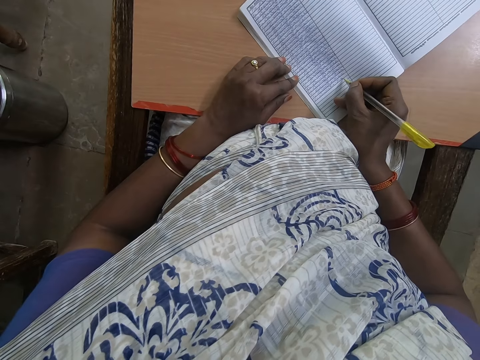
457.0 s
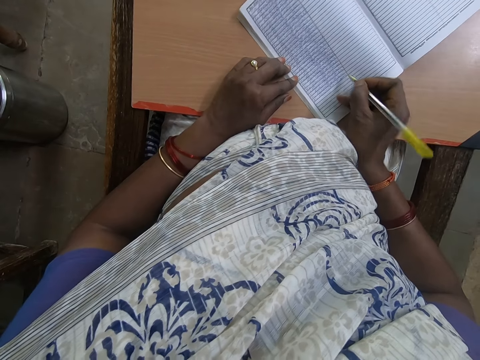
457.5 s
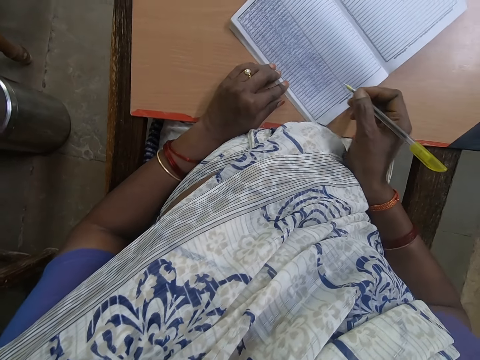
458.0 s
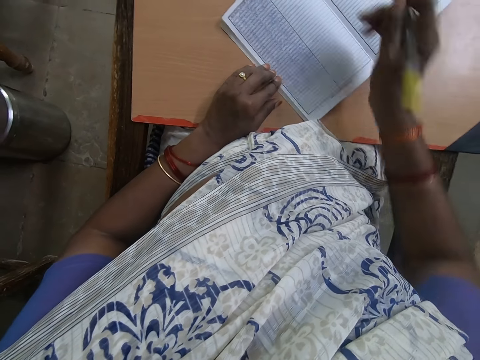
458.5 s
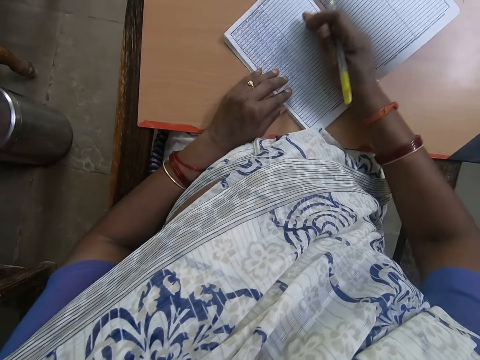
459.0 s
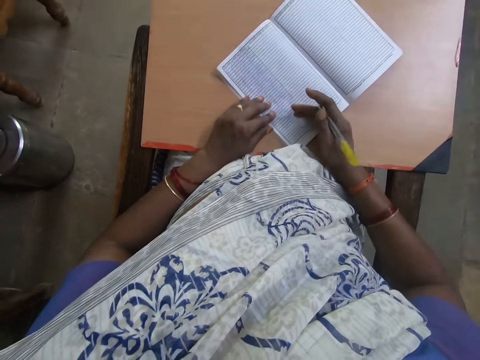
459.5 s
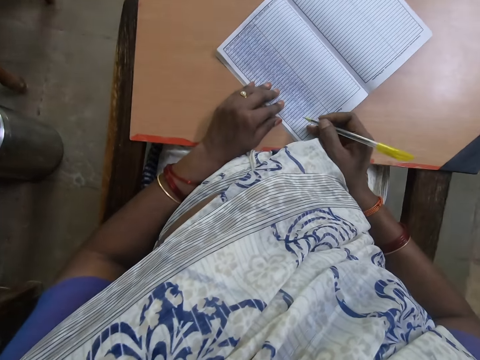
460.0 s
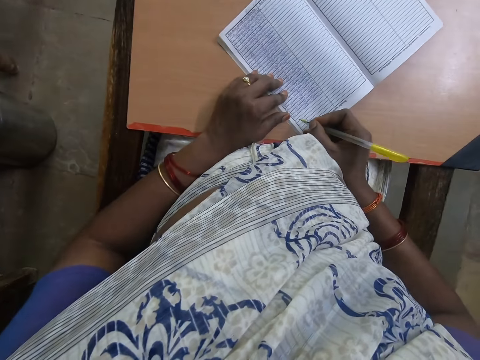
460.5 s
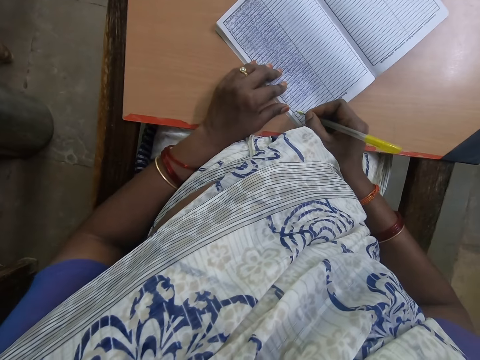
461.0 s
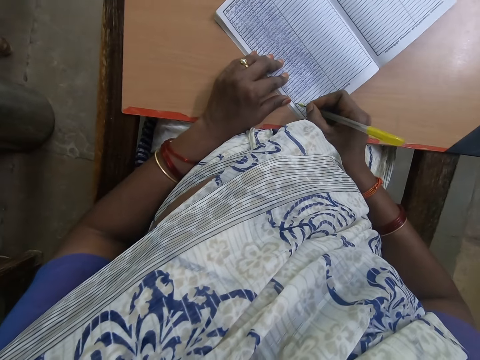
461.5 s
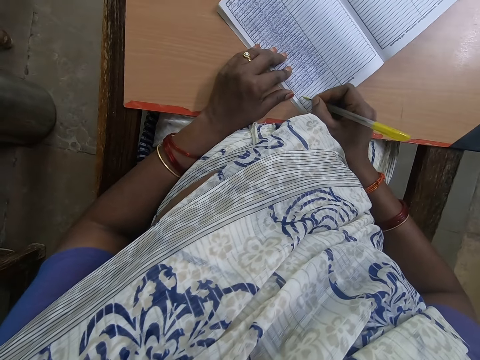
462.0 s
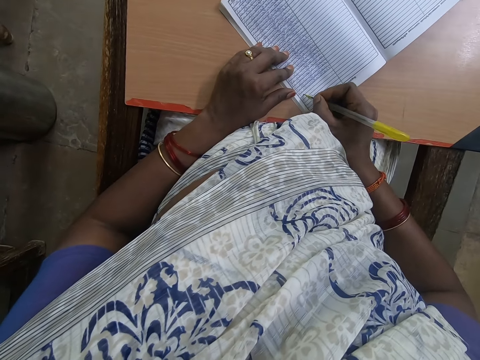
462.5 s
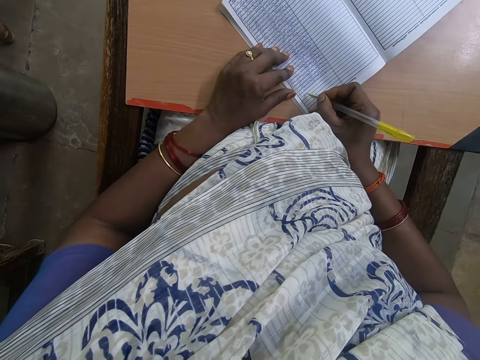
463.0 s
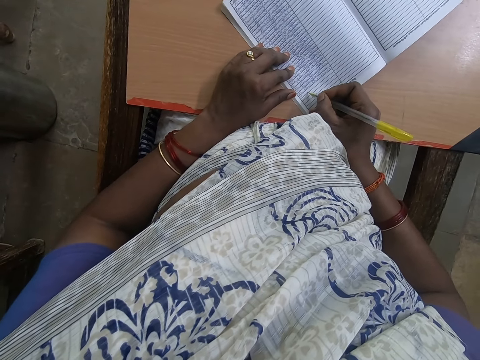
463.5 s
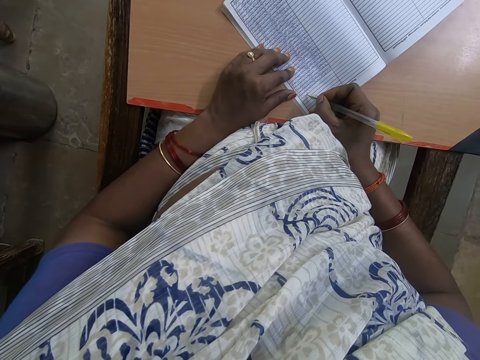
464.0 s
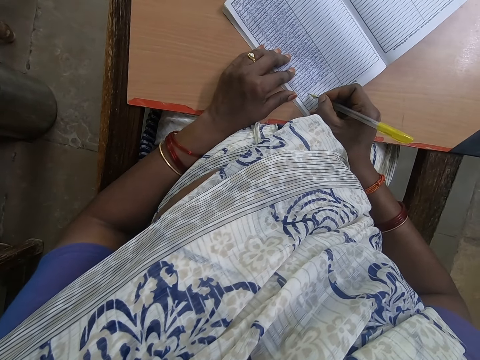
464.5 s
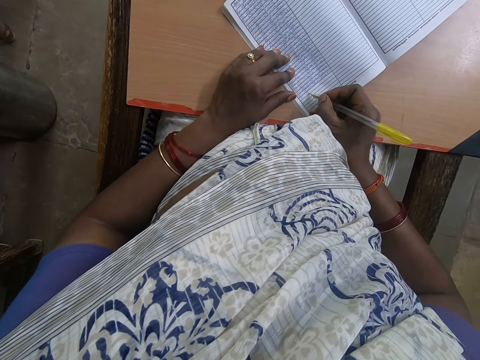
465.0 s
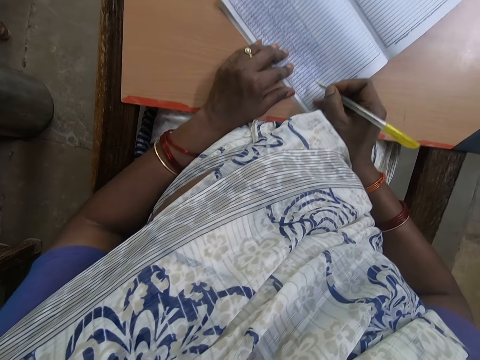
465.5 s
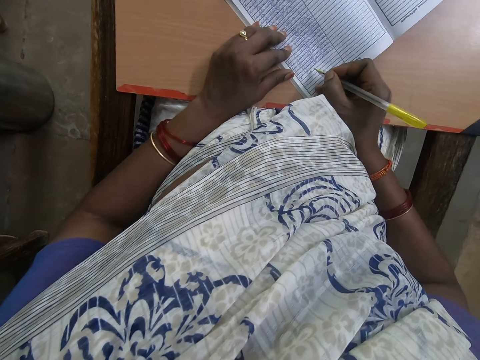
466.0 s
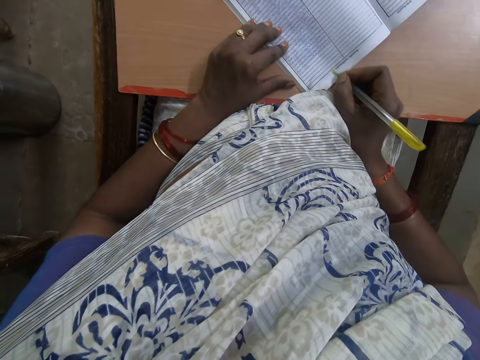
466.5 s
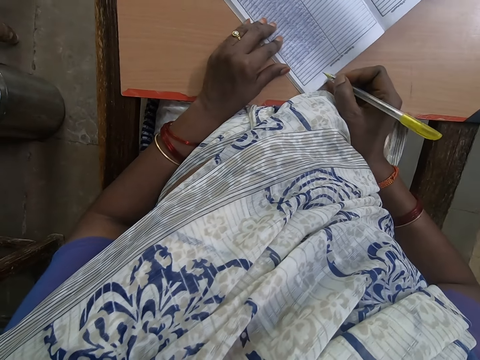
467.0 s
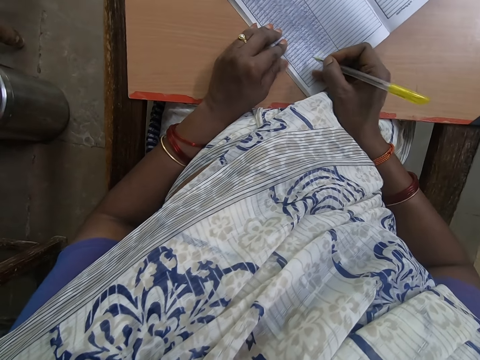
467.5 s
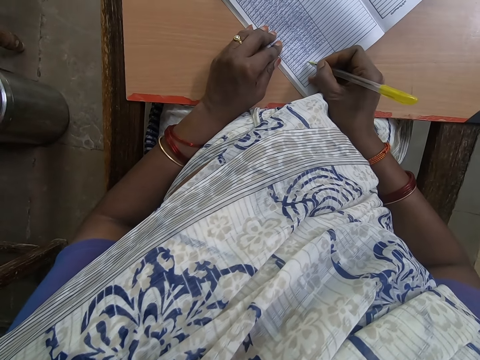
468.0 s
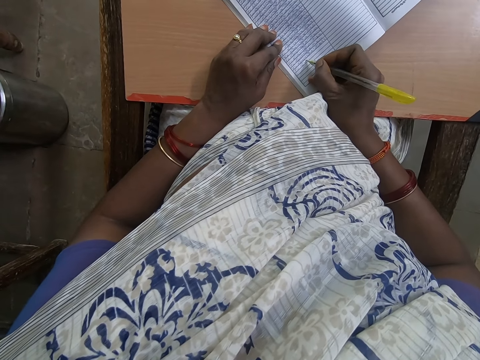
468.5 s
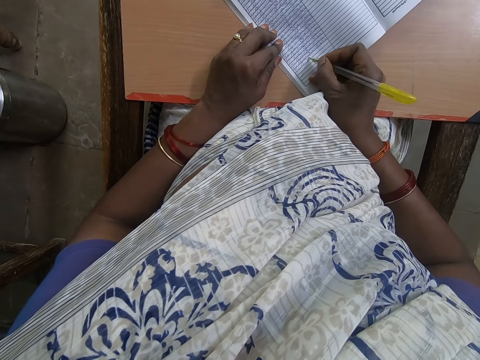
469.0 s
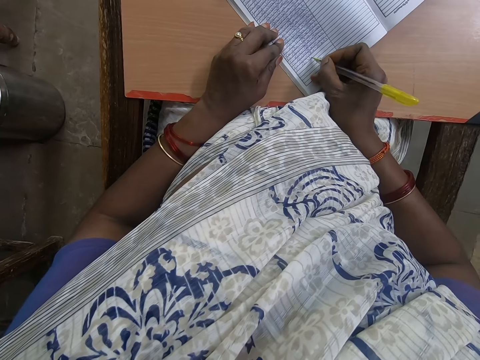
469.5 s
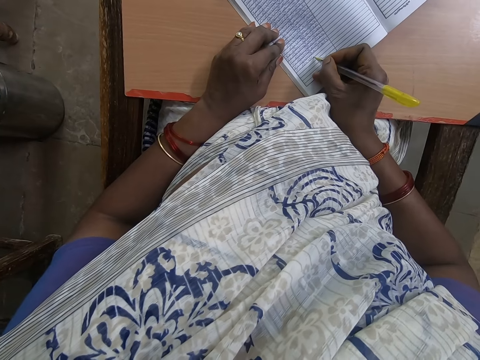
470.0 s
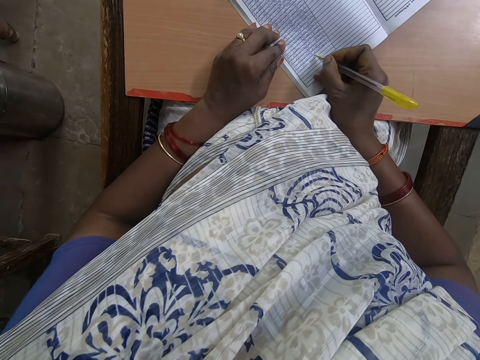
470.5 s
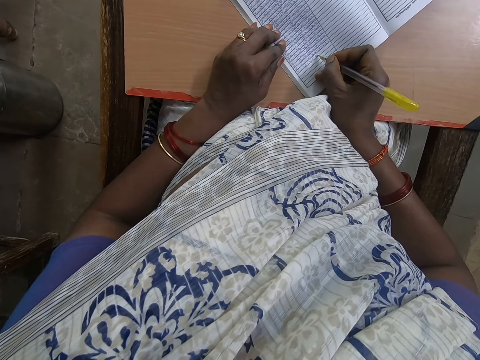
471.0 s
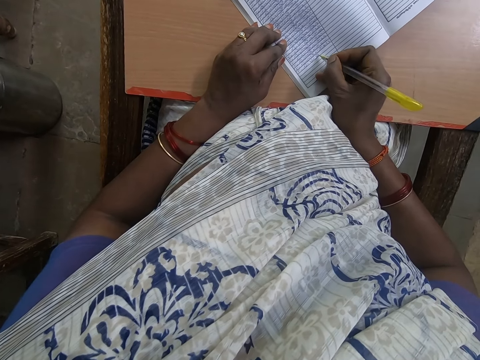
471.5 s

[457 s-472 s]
The camera wearer moves the book over the table. She passes her hand over the book. She writes on the book.

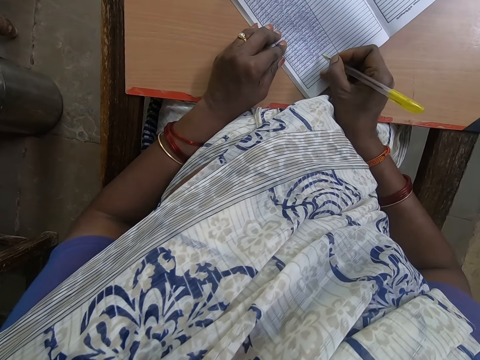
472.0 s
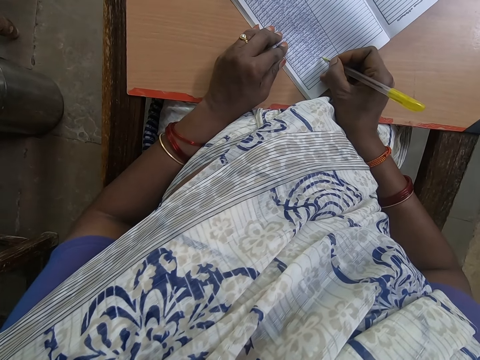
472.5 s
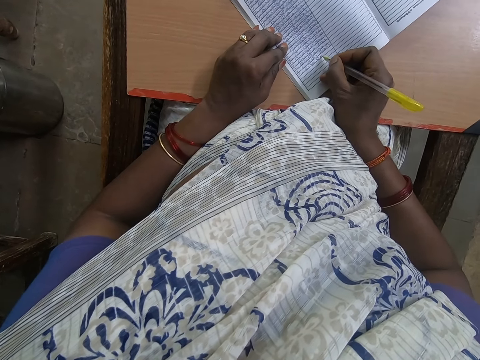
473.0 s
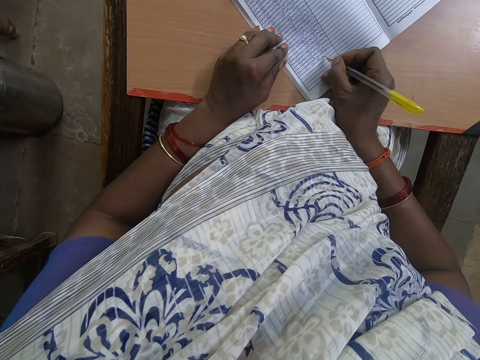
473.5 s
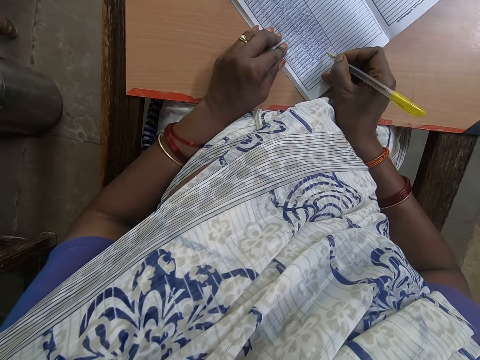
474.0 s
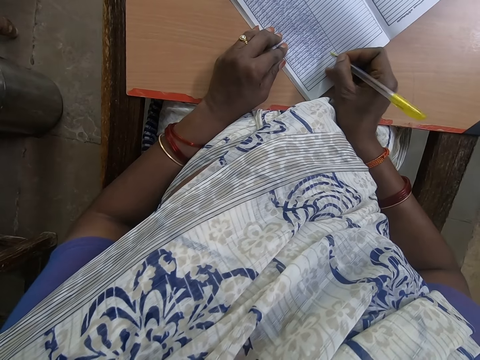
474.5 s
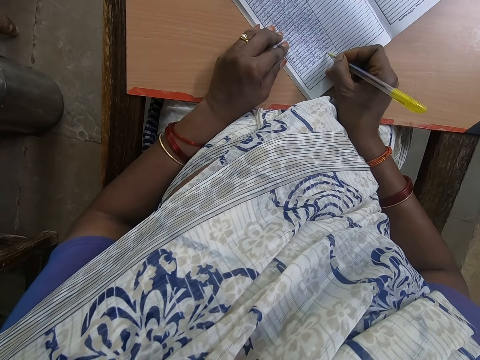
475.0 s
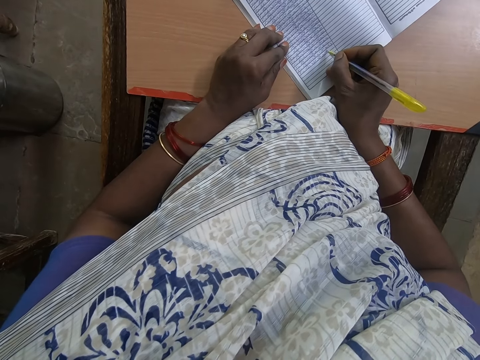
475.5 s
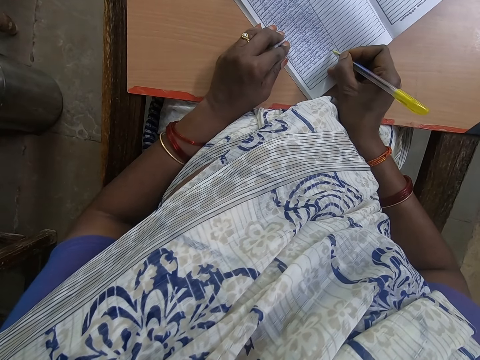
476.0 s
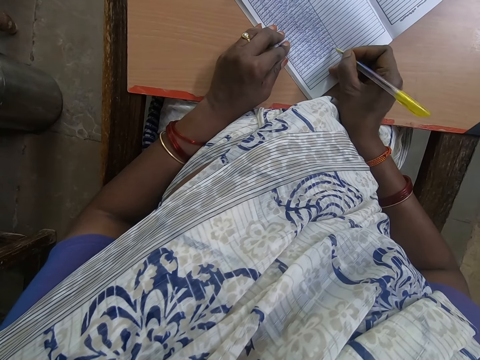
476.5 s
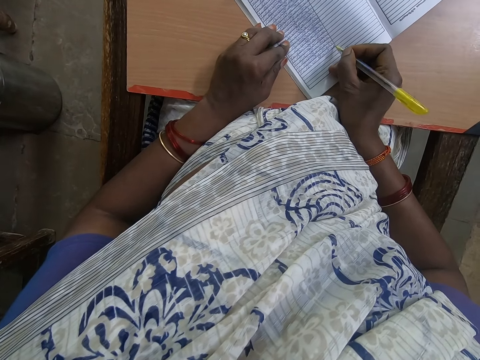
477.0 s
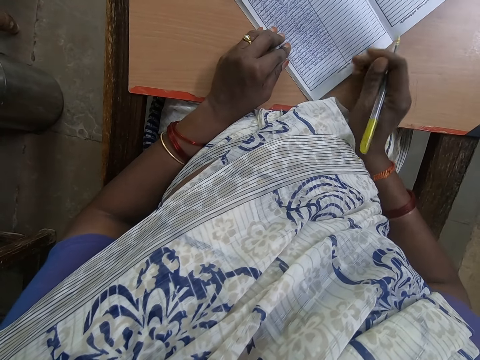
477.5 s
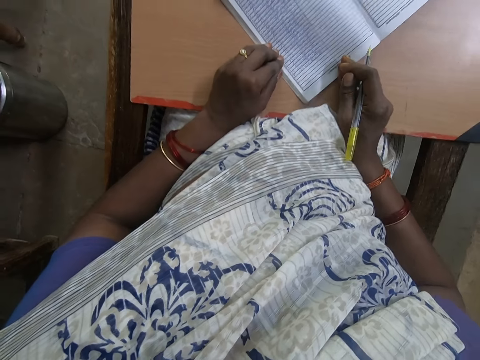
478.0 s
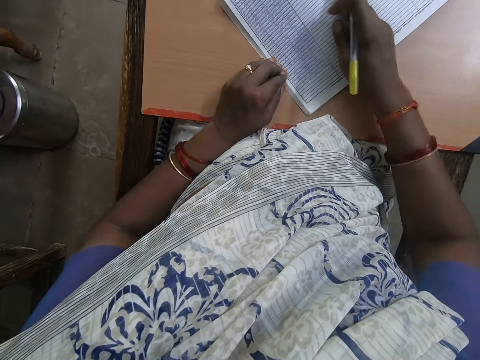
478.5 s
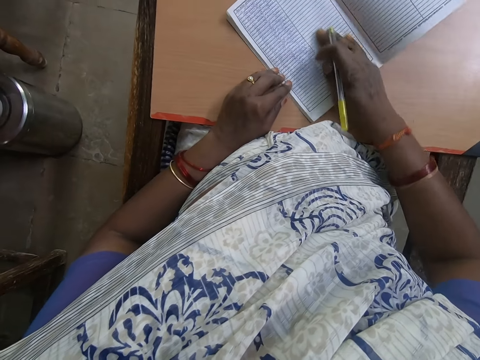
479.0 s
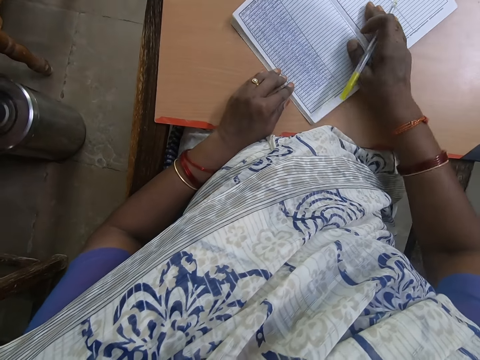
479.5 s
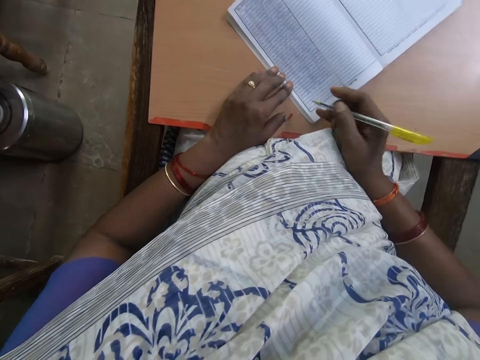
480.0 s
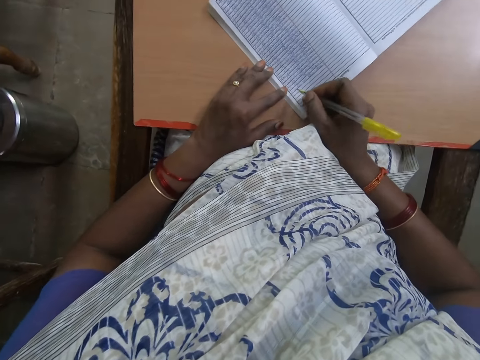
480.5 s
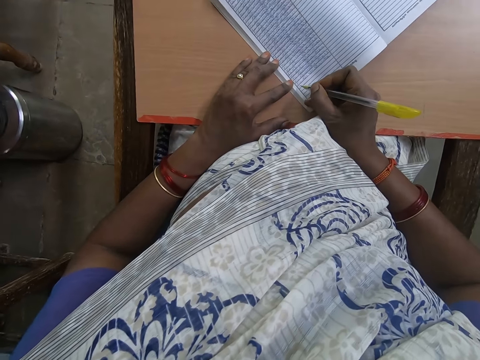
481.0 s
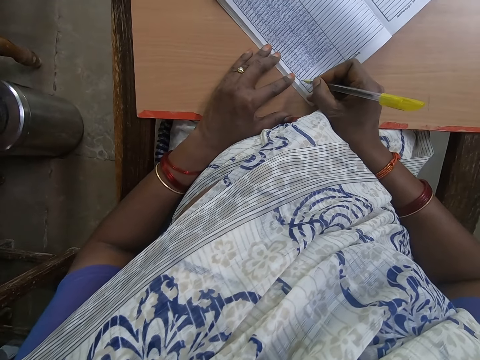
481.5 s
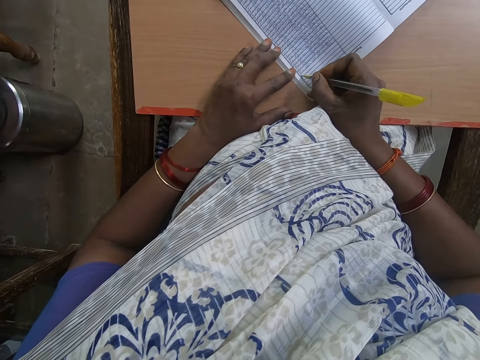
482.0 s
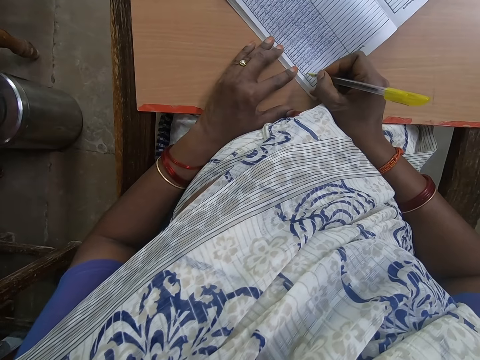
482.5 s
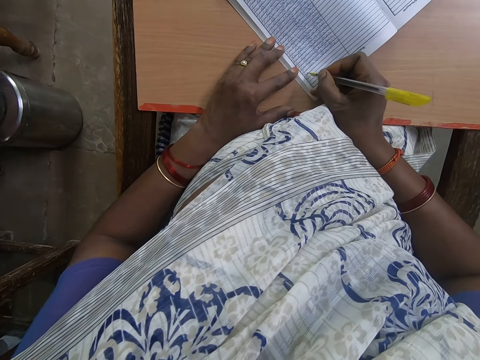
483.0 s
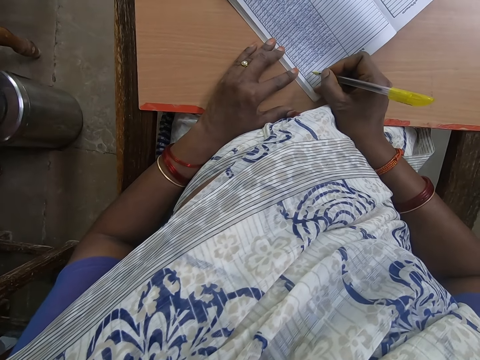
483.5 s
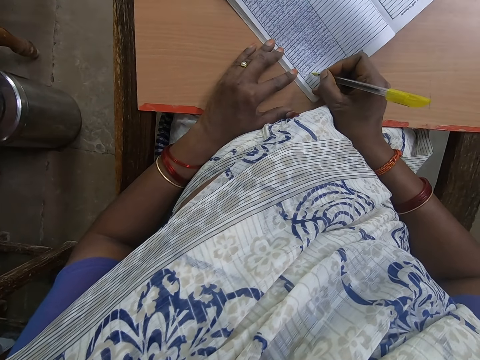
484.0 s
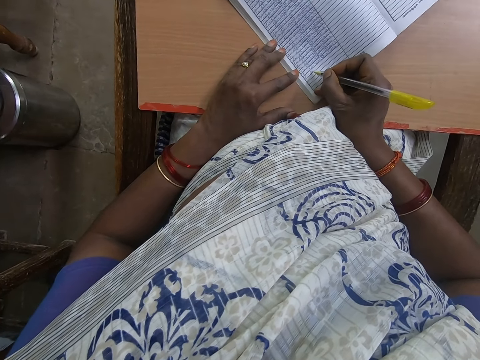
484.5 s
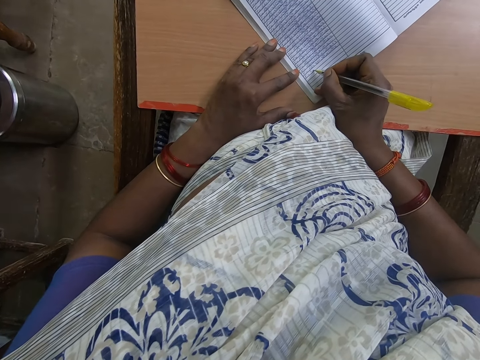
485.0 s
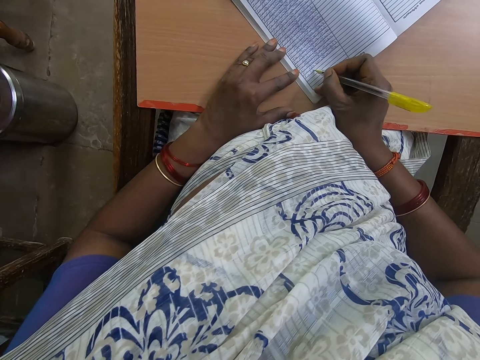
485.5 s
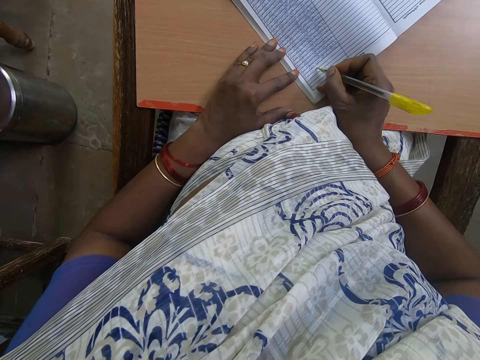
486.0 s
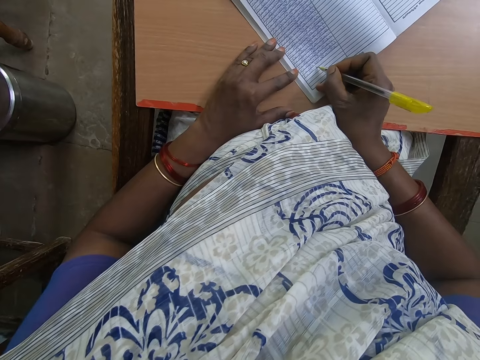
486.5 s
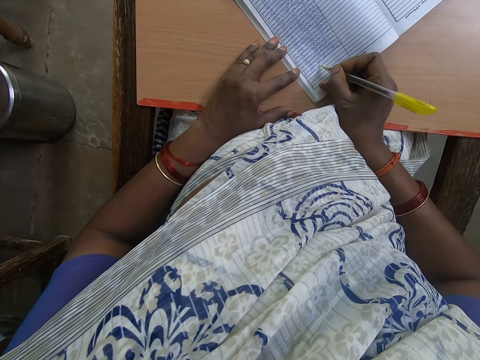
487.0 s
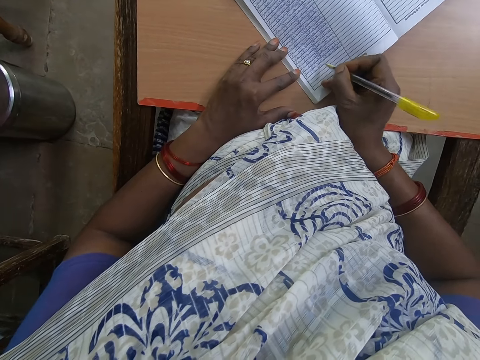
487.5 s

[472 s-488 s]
The camera wearer moves the book over the table. She passes her hand over the book. She writes on the book.
